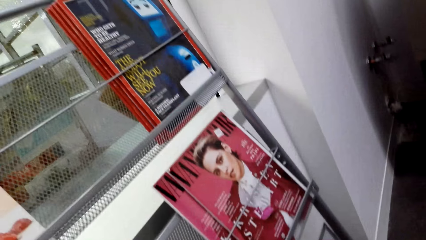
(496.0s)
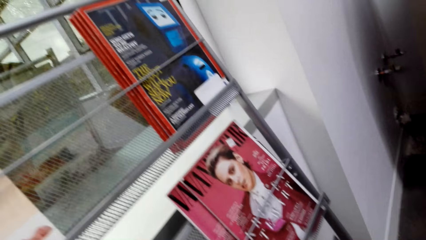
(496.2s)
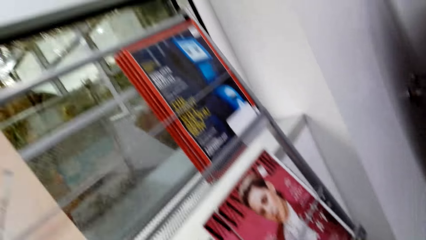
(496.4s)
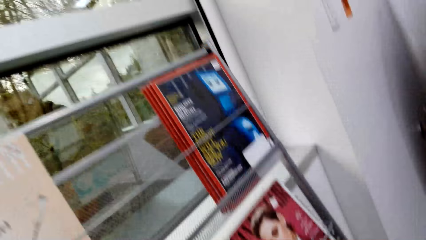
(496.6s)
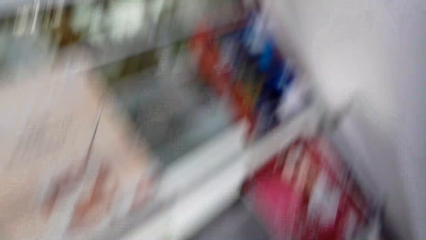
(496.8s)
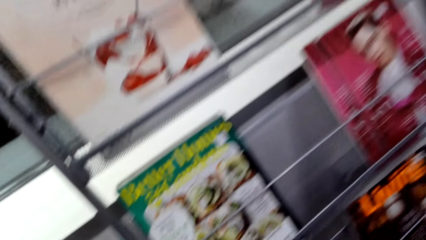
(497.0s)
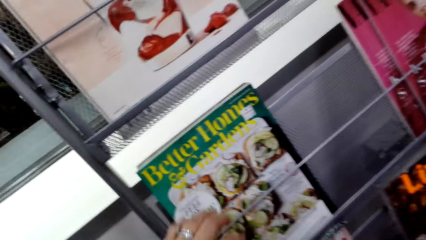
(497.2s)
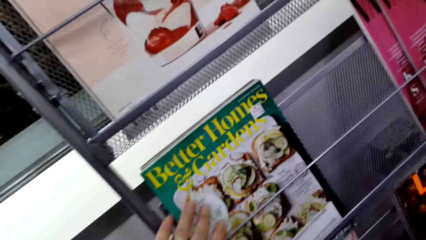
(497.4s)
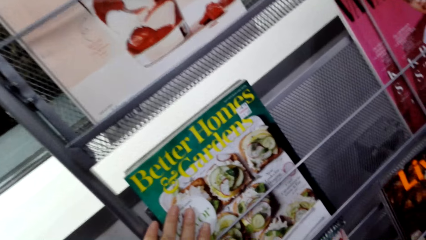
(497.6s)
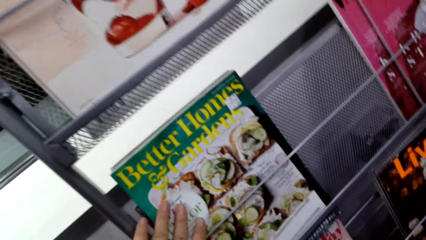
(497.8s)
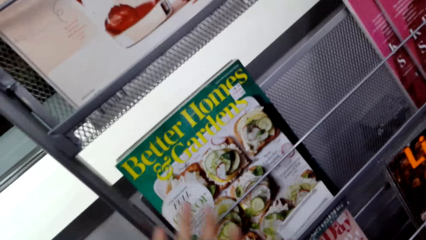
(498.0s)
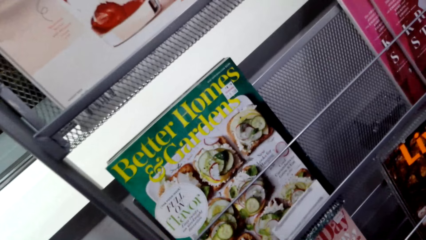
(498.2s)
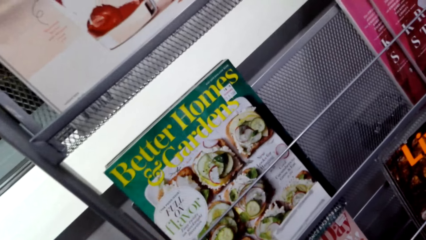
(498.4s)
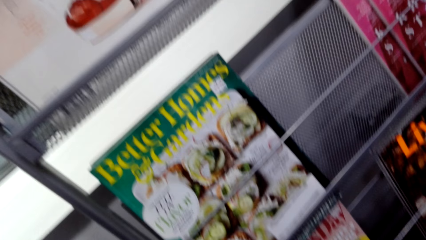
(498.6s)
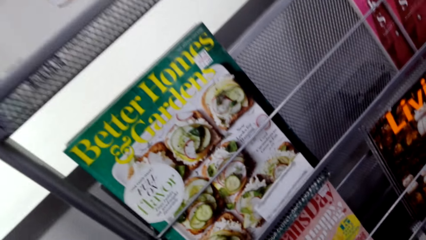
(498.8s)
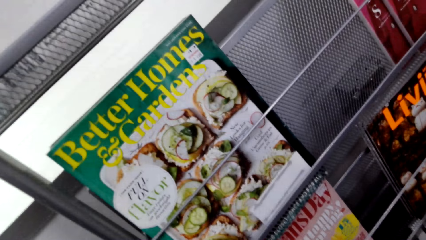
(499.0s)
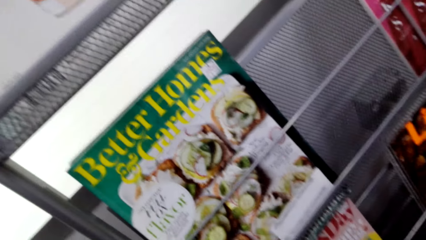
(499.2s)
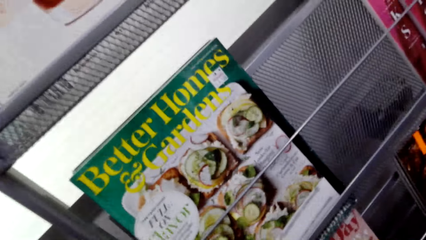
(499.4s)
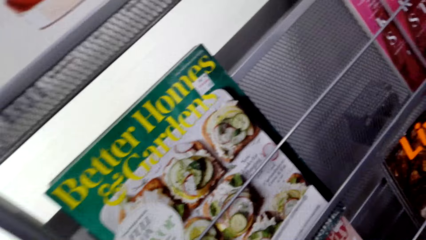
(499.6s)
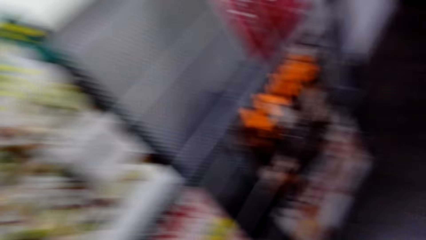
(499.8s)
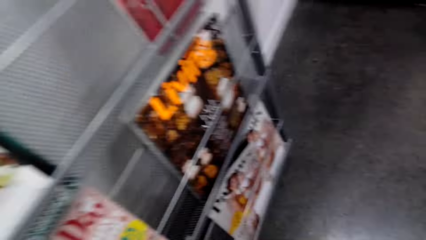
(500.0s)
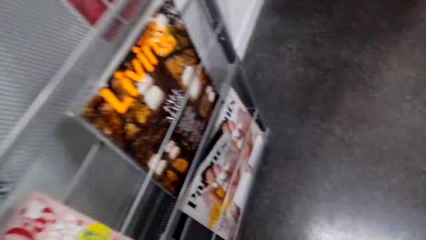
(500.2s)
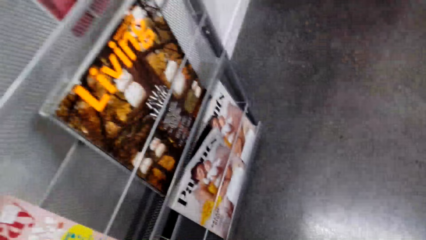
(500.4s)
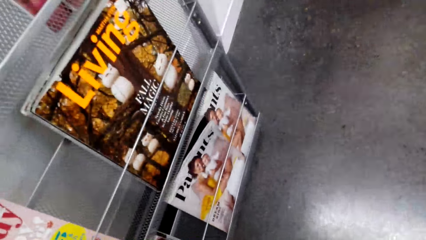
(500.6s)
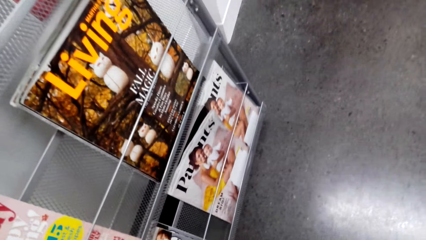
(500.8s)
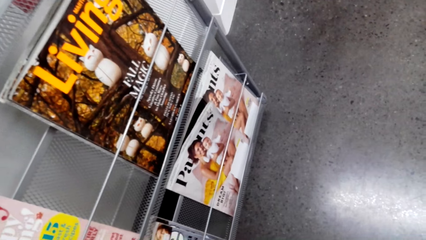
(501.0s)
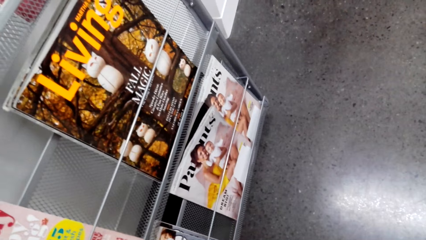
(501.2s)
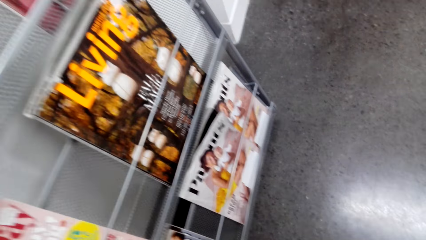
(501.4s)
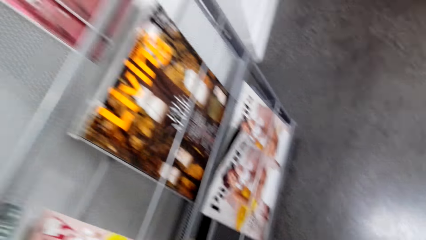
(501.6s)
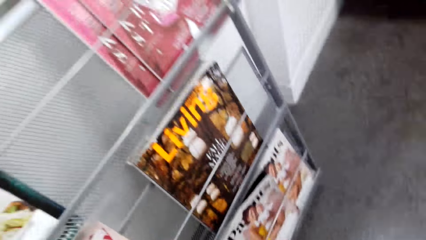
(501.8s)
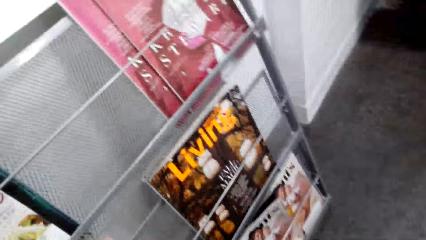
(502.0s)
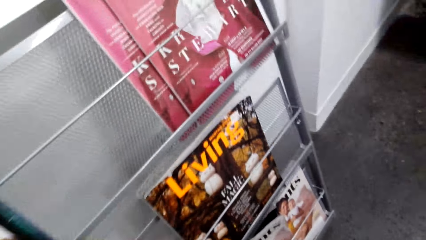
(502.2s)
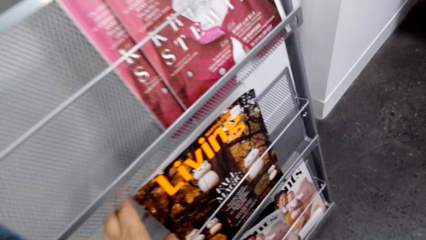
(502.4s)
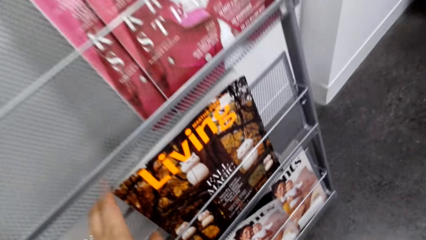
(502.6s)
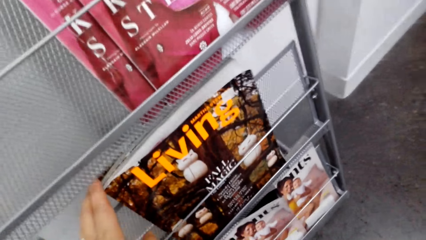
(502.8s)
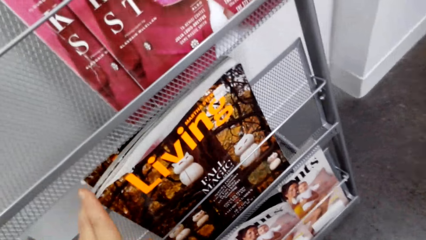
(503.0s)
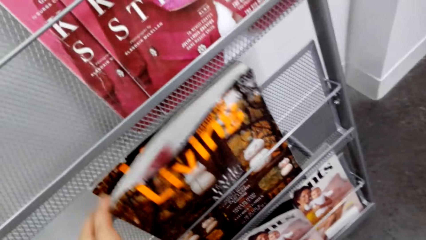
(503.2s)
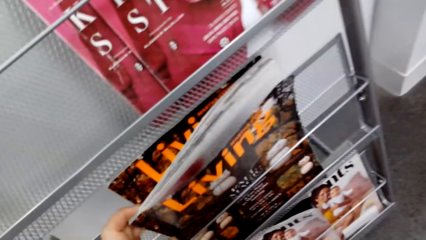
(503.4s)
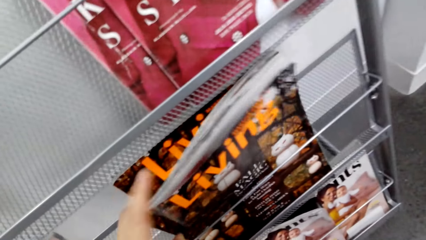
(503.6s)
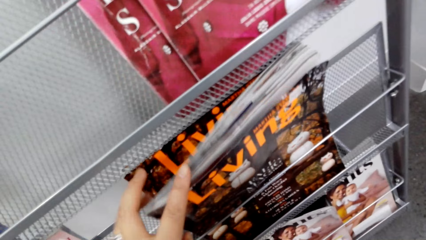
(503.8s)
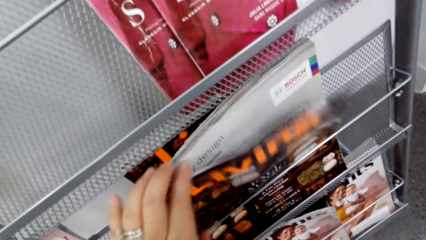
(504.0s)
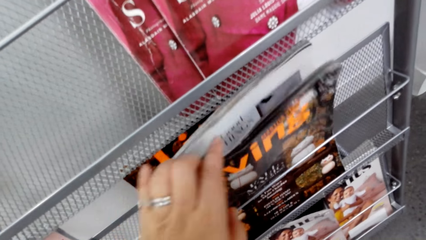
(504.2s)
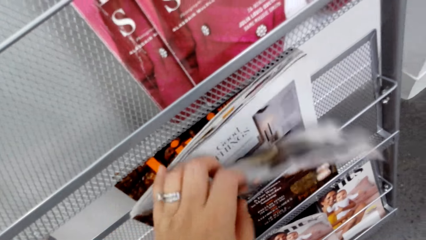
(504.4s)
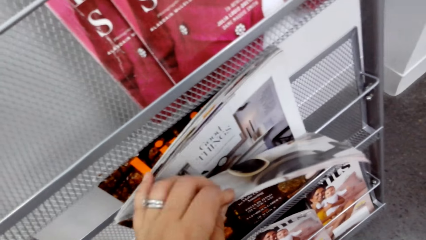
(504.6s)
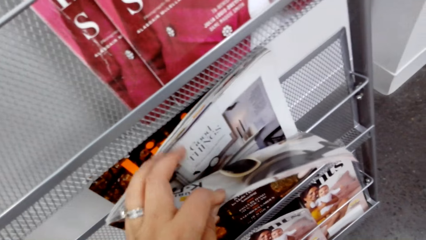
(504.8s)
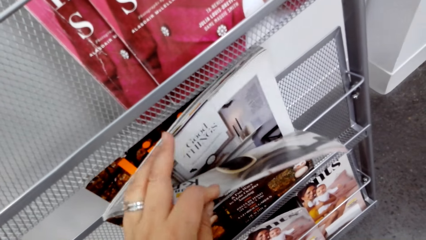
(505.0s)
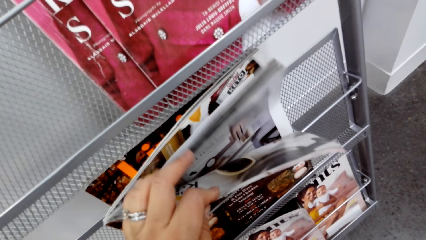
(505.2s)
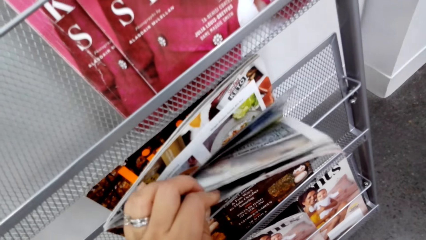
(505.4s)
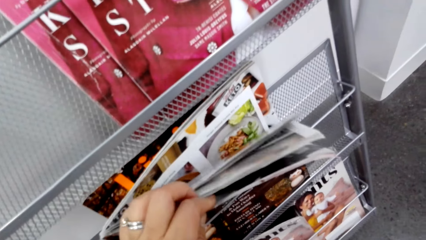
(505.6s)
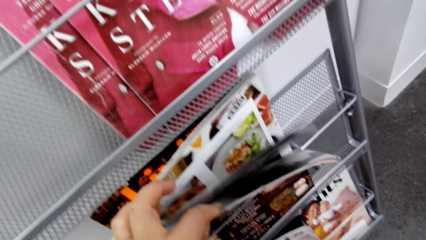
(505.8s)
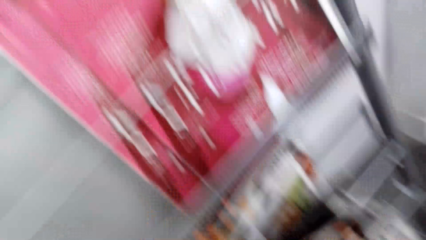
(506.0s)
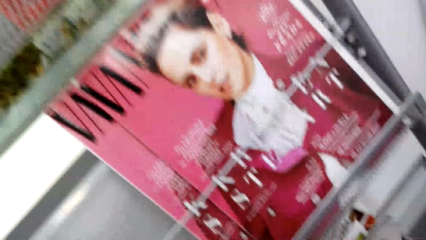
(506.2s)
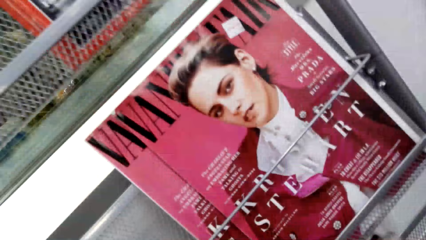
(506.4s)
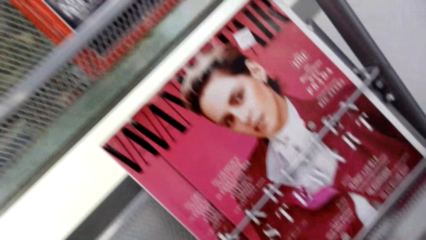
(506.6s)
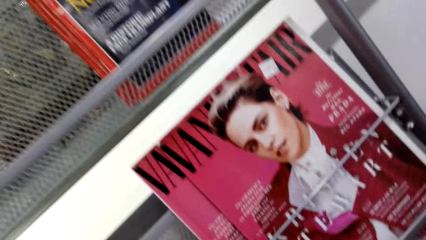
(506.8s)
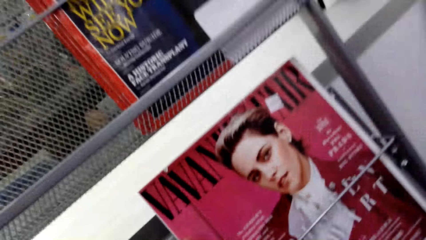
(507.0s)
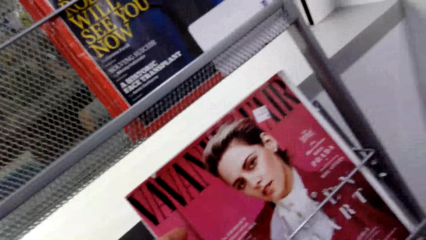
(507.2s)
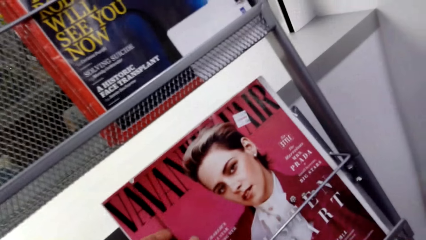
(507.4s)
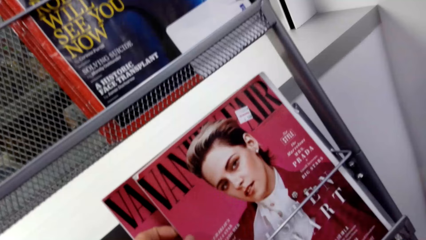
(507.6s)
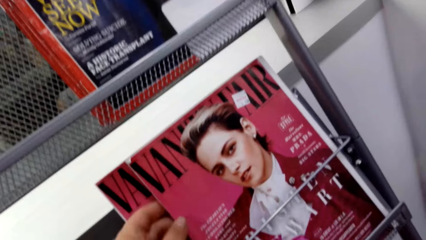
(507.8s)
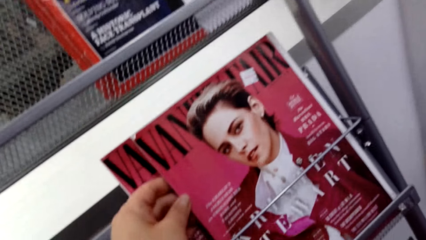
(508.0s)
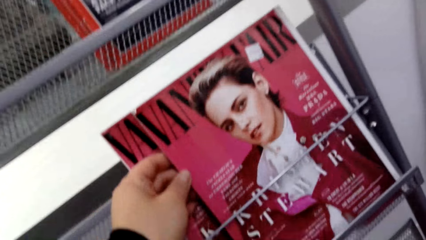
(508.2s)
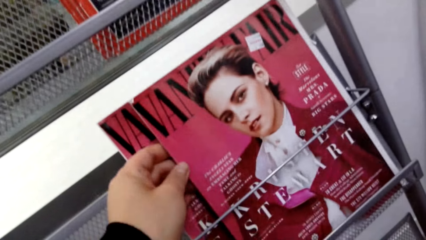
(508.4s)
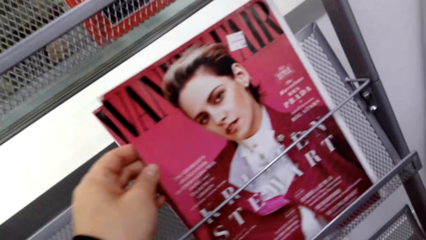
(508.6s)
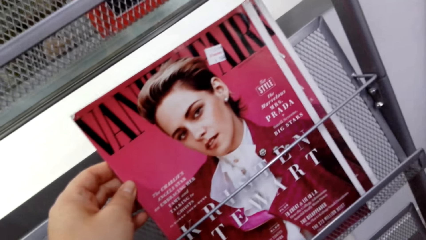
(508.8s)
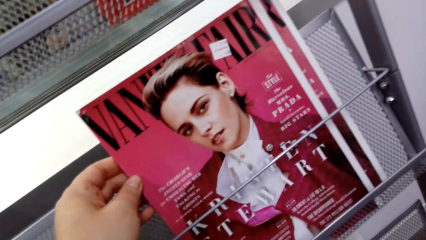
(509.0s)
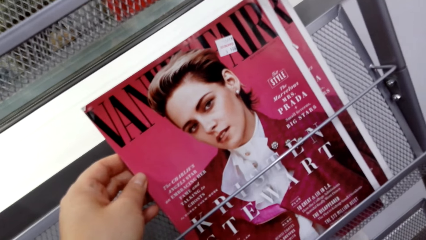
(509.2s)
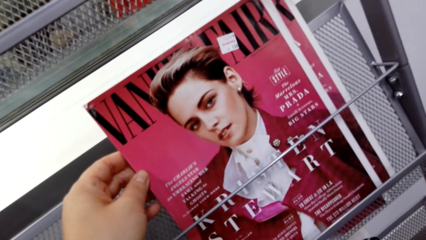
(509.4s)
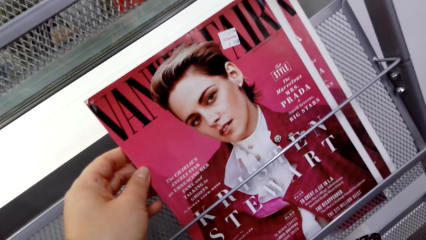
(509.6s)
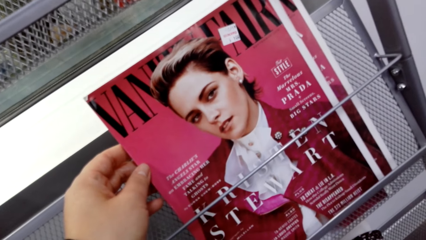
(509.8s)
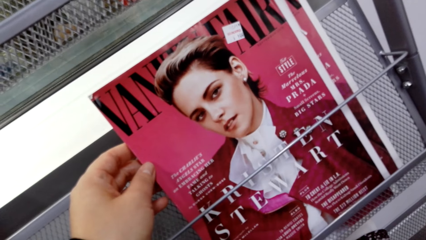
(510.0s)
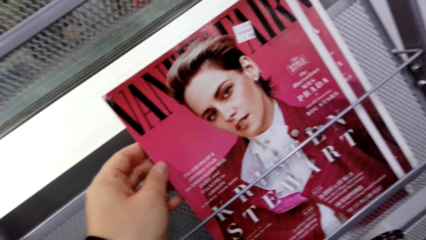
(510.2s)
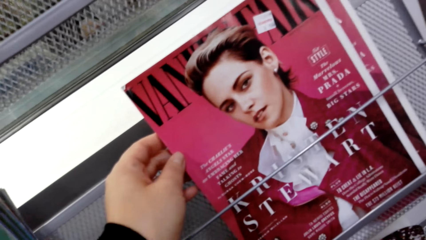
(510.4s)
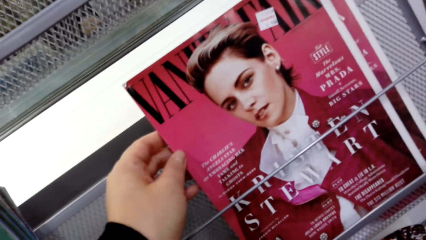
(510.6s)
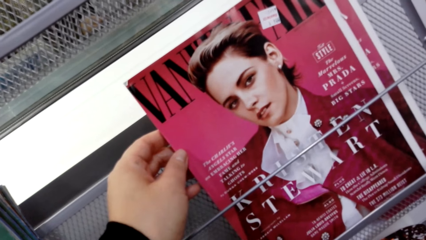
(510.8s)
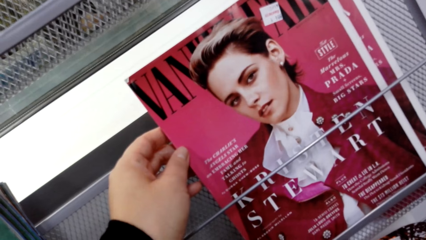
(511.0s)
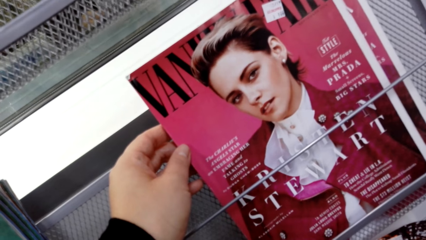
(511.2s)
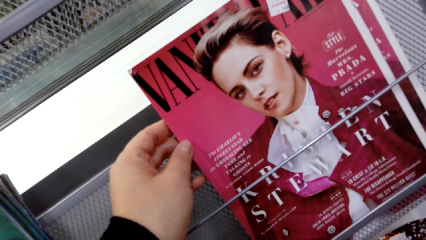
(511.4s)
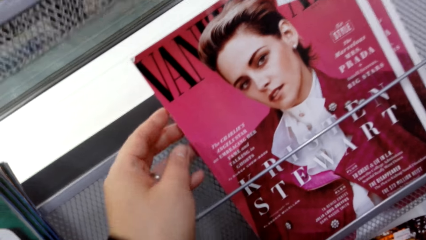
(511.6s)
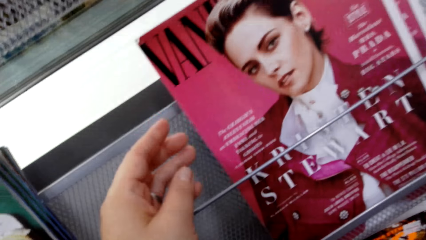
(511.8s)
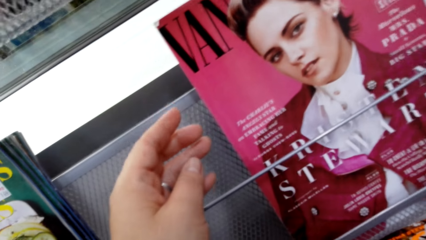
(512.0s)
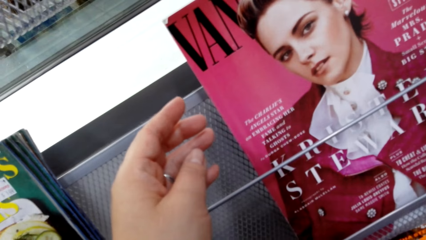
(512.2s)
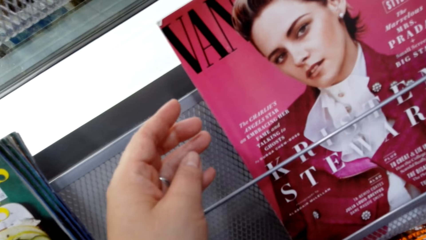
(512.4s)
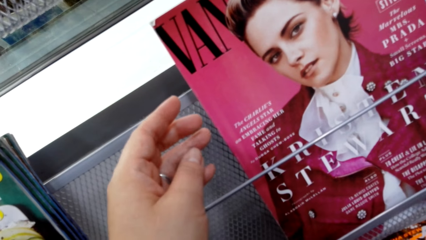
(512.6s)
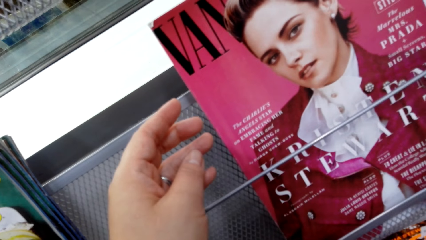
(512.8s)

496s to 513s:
The camera wearer converses with a woman. They touch a magazine on a stand. They read on the magazine on the stand. They stare at the shelf. They pick the magazine on the stand. They peruse pages of the magazine. They read on the magazine on the stand.
